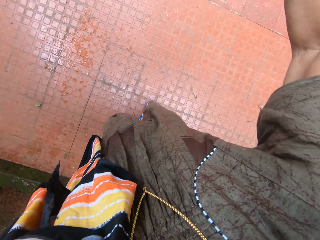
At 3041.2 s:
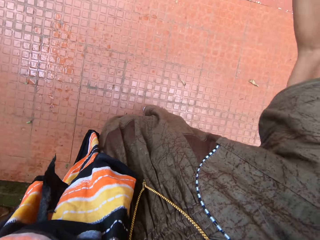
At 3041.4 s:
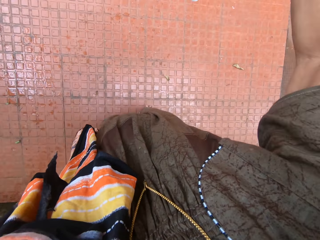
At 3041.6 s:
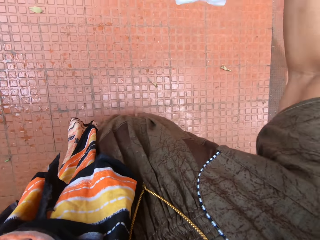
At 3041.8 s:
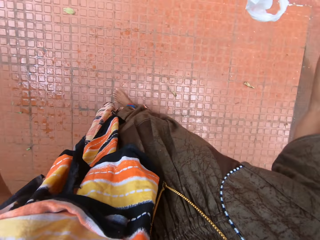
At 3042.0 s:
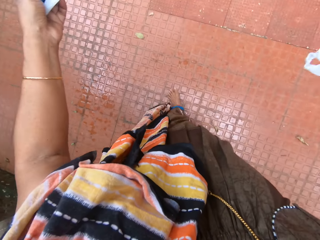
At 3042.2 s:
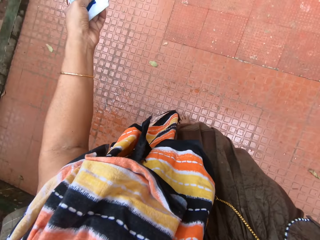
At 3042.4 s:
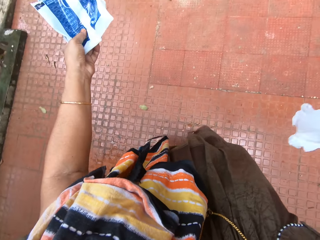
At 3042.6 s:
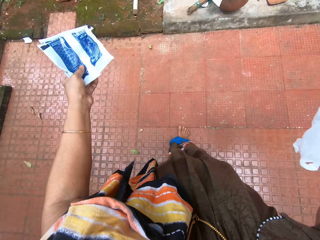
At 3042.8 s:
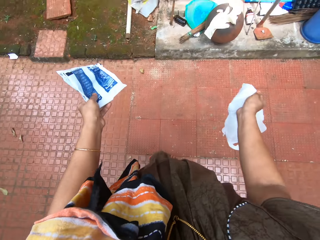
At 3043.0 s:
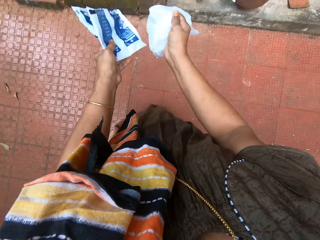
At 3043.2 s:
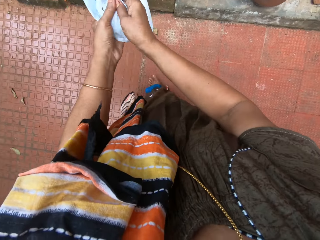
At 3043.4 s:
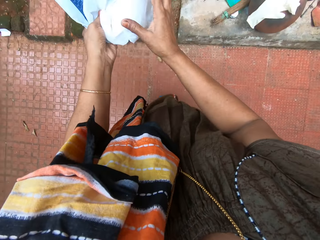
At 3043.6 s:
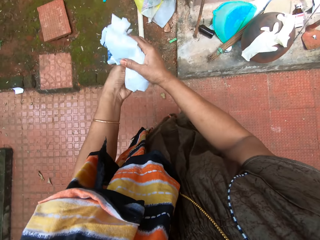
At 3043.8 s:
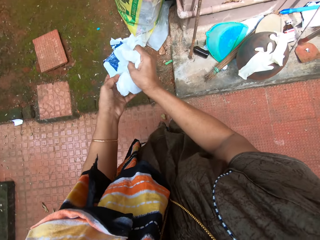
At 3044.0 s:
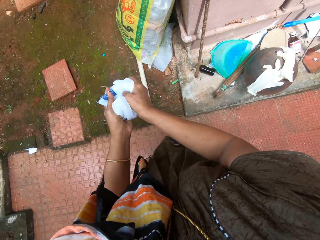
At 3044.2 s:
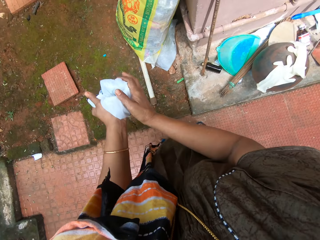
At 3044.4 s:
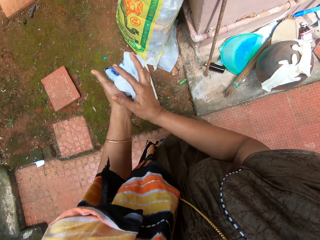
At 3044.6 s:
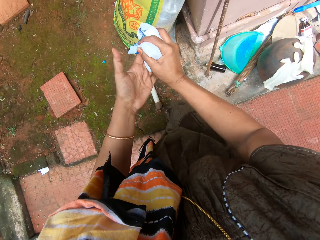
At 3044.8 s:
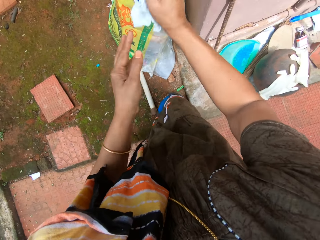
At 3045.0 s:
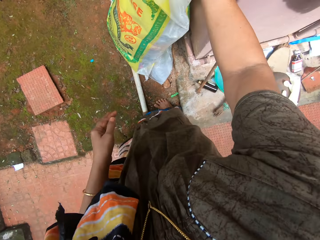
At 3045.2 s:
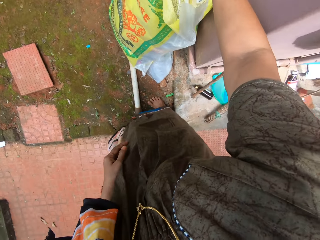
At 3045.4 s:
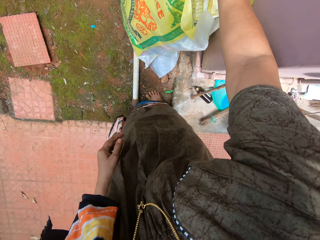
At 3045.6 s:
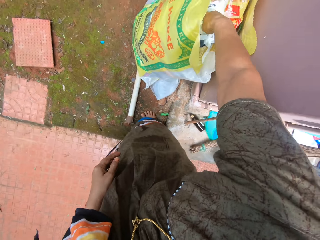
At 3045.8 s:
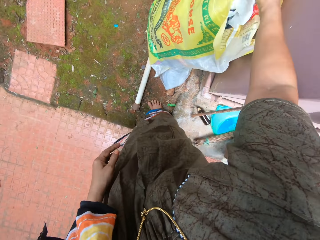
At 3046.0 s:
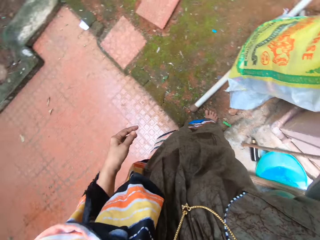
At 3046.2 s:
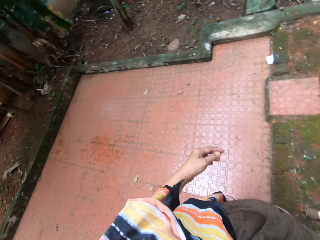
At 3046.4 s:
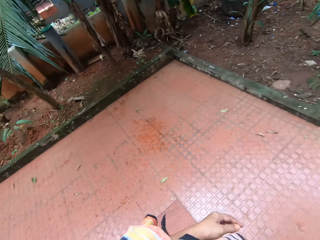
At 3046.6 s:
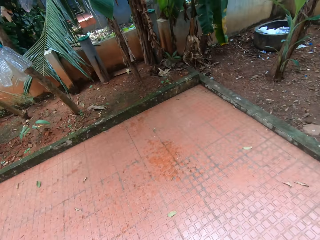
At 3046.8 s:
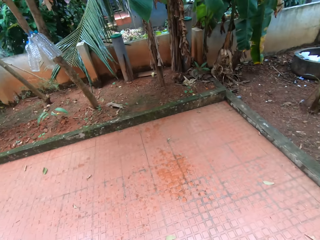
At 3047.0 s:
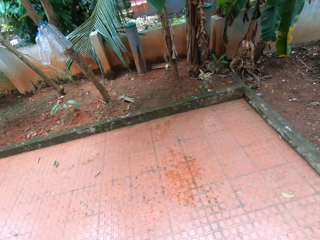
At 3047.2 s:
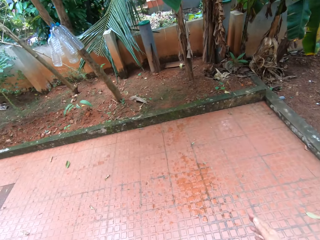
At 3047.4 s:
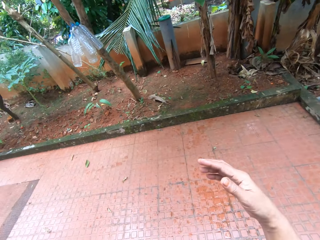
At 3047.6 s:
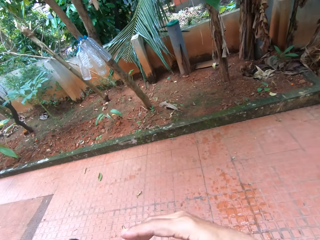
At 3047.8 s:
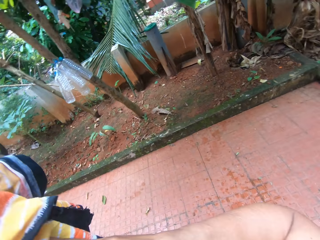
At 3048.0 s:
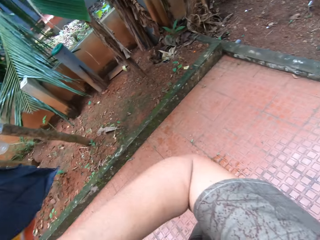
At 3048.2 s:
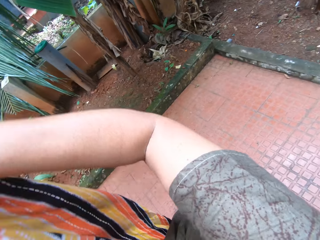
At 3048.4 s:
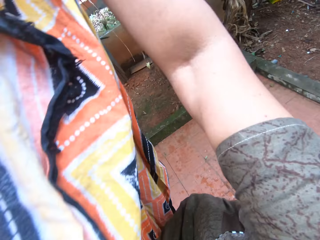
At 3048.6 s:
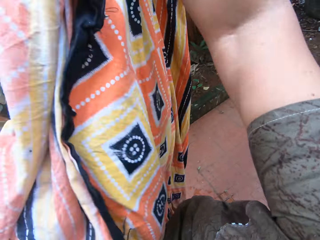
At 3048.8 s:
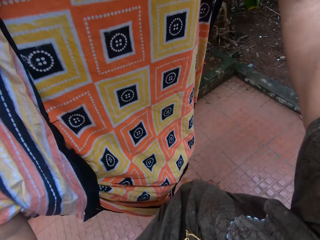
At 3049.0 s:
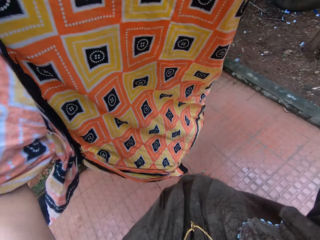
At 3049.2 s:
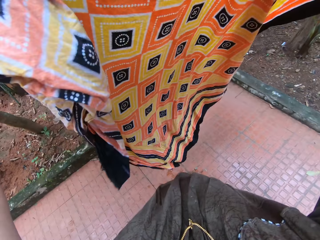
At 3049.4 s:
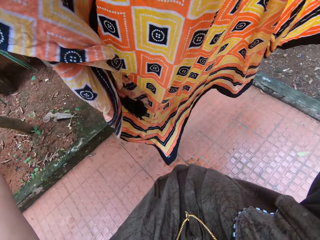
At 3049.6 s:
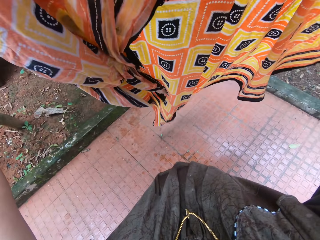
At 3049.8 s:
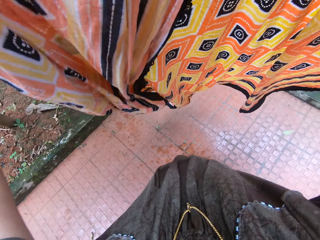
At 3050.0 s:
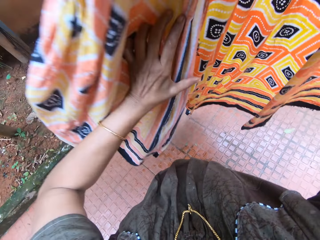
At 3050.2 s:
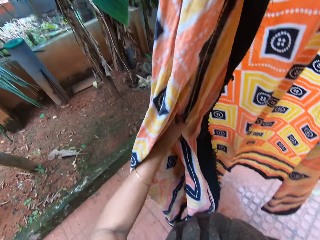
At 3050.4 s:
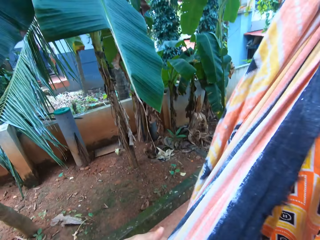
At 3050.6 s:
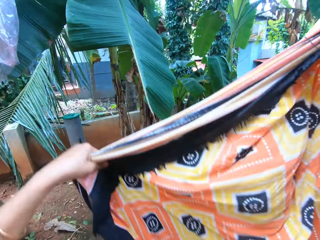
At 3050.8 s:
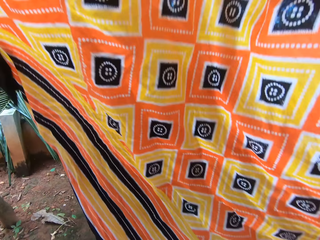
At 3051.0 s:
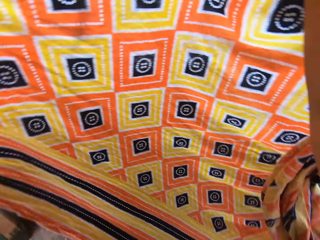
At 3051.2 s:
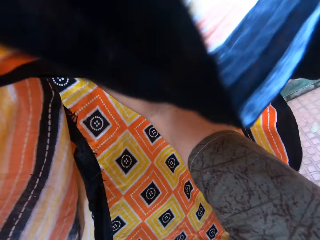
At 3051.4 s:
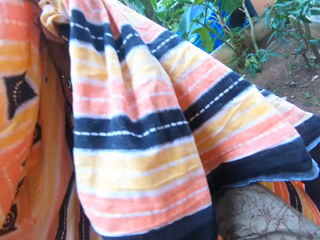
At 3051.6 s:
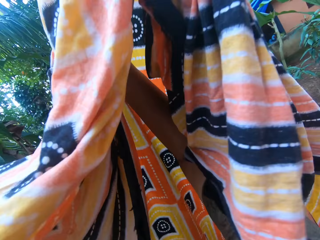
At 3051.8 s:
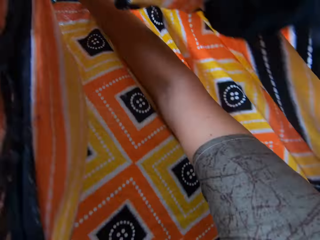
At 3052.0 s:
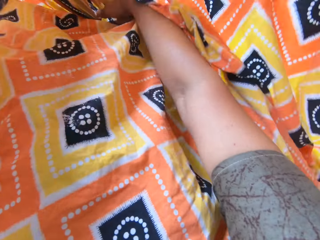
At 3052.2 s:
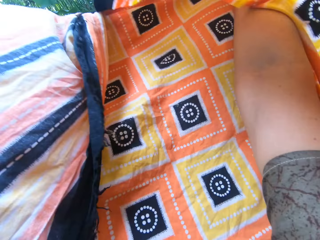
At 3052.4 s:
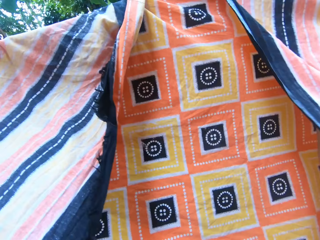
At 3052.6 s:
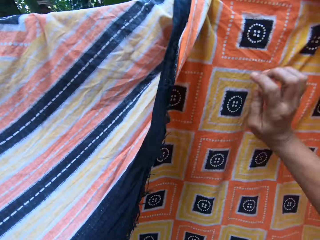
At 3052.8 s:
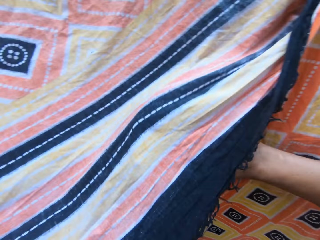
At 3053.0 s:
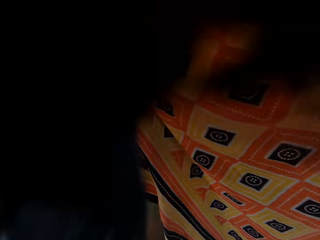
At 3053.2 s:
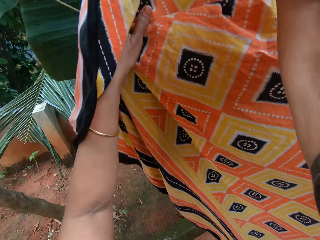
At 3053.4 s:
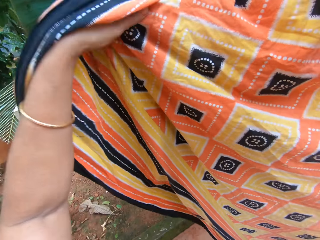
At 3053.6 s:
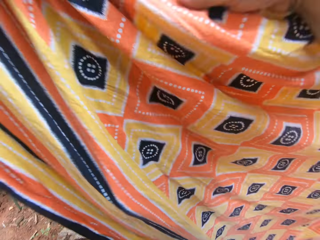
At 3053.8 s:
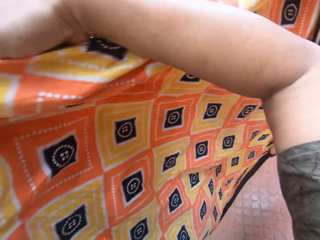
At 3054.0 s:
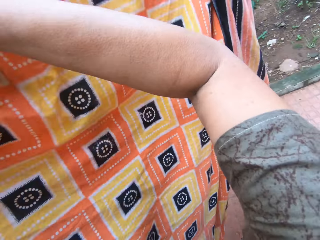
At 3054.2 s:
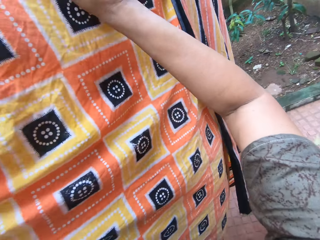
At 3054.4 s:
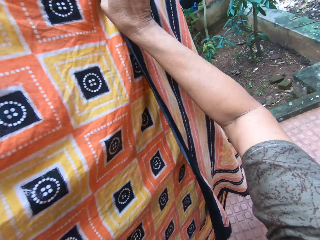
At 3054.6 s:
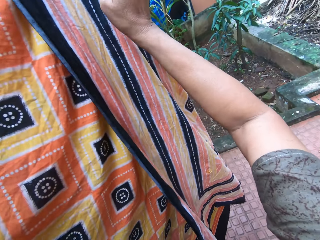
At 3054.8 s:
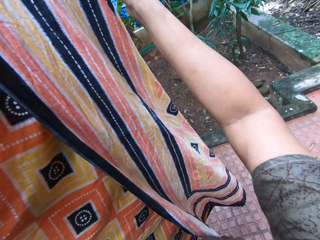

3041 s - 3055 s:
The camera wearer shakes the second nylon. She transfers the second nylon to her left hand. She holds the polythene bags. She folds the polythene bags. She squeezes both nylons with both hands. She disposes the nylons into a trash bag. She walks around the compound. She spreads the kanga. She walks towards the washing line. She places the kanga on the clothesline. She spreads the wrapper on the washing line with both hands.

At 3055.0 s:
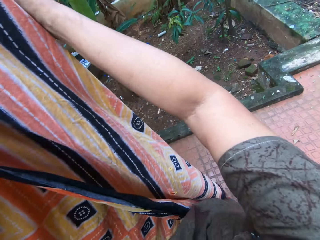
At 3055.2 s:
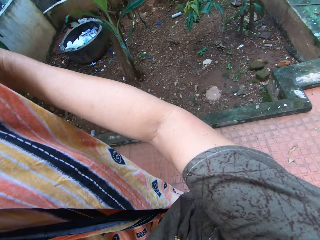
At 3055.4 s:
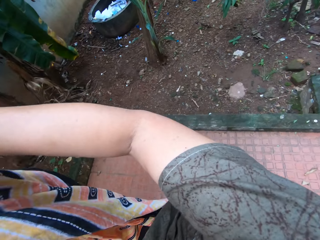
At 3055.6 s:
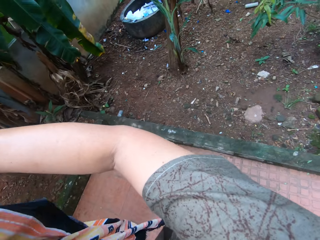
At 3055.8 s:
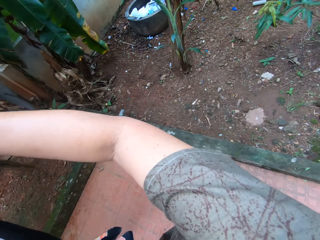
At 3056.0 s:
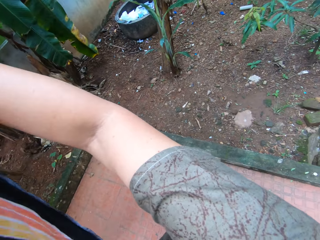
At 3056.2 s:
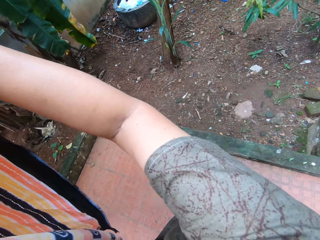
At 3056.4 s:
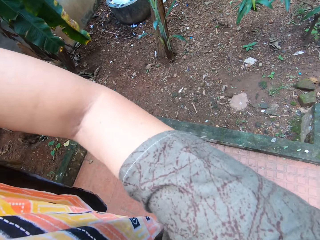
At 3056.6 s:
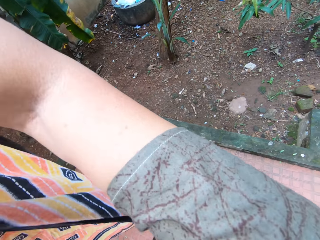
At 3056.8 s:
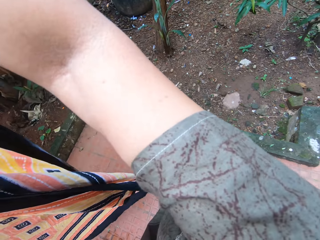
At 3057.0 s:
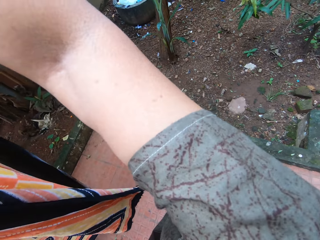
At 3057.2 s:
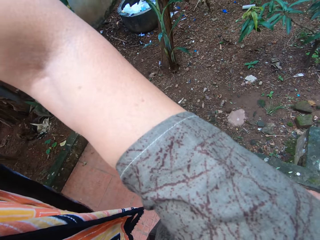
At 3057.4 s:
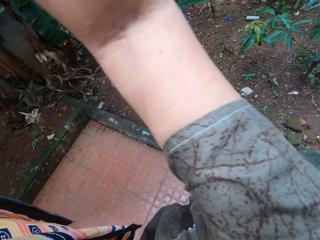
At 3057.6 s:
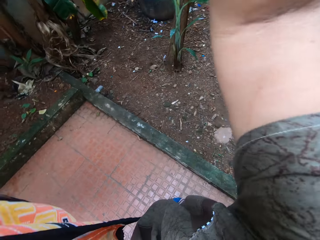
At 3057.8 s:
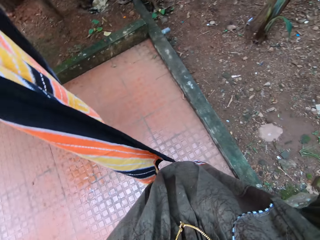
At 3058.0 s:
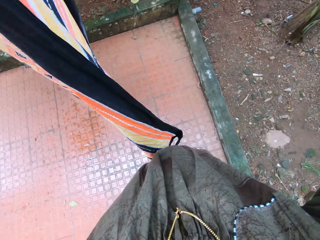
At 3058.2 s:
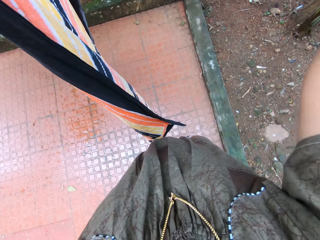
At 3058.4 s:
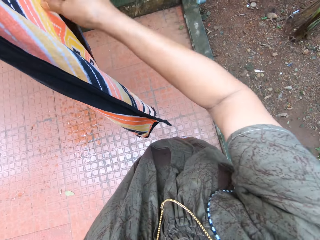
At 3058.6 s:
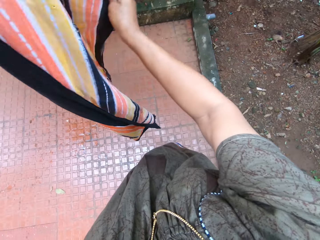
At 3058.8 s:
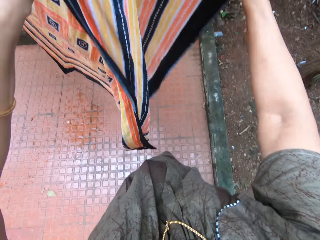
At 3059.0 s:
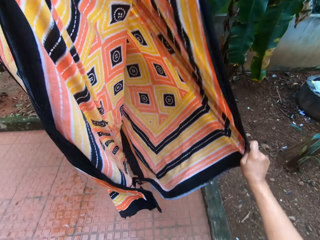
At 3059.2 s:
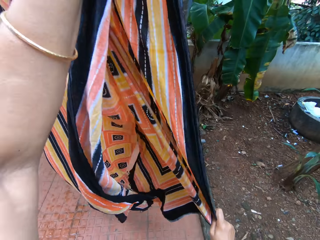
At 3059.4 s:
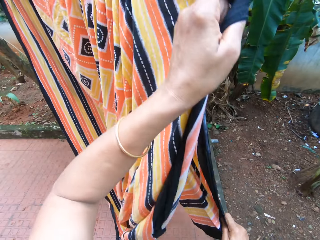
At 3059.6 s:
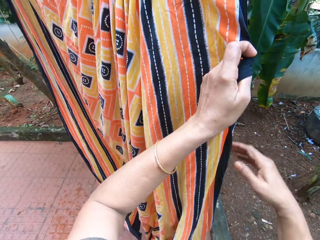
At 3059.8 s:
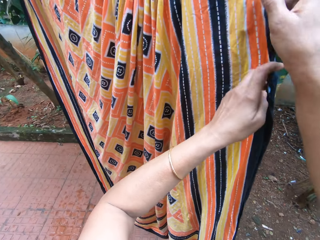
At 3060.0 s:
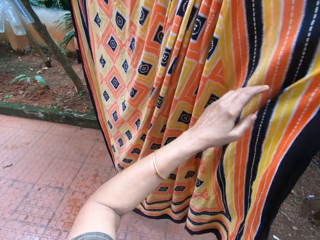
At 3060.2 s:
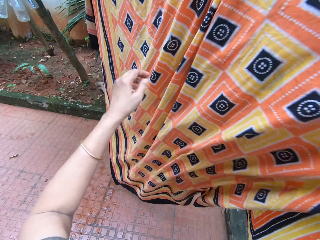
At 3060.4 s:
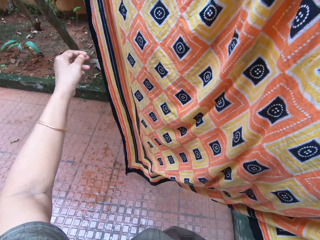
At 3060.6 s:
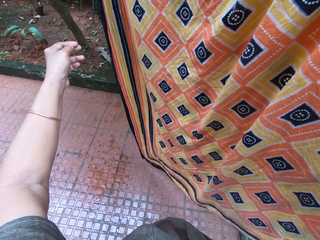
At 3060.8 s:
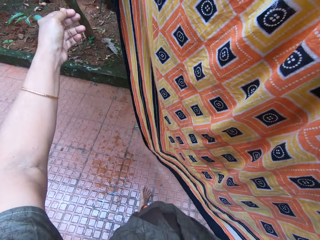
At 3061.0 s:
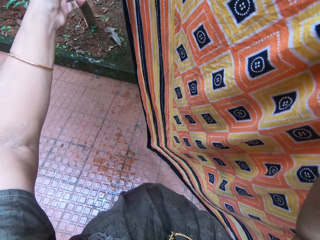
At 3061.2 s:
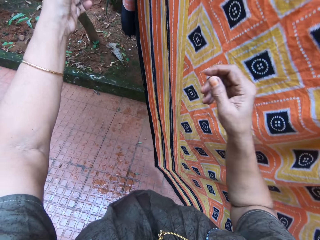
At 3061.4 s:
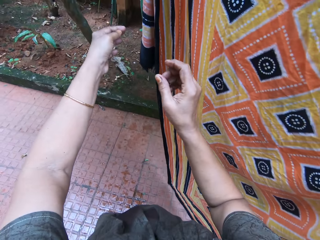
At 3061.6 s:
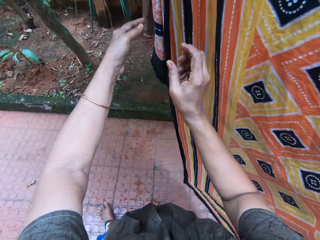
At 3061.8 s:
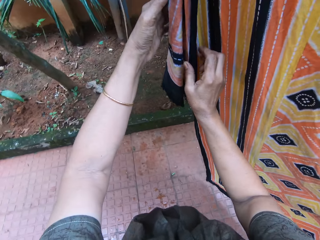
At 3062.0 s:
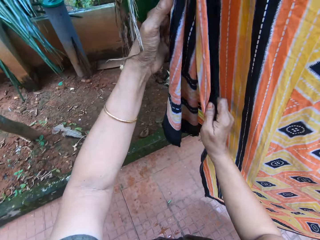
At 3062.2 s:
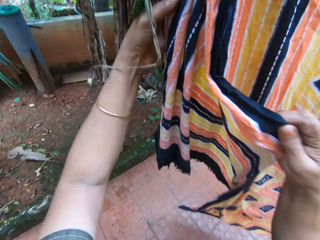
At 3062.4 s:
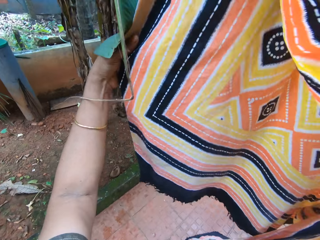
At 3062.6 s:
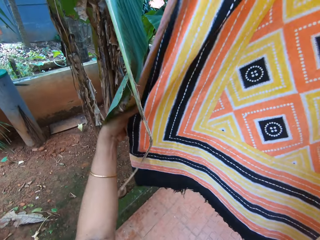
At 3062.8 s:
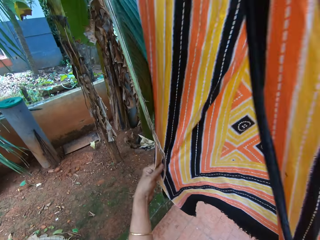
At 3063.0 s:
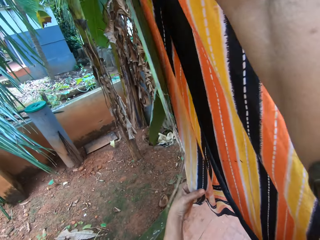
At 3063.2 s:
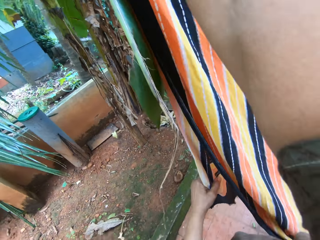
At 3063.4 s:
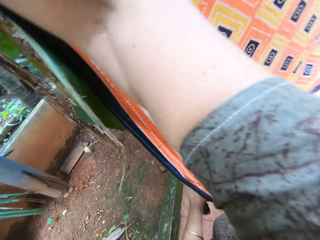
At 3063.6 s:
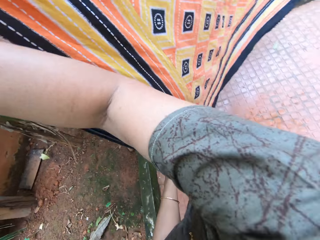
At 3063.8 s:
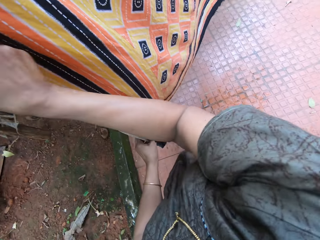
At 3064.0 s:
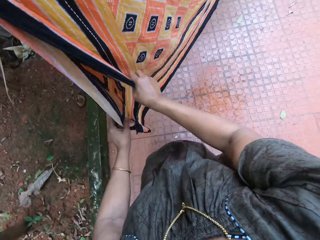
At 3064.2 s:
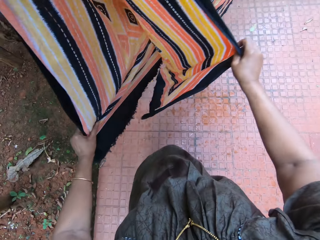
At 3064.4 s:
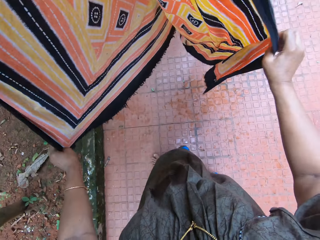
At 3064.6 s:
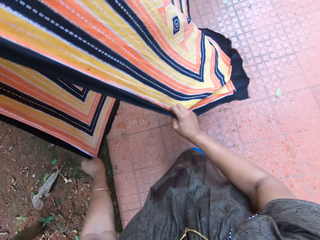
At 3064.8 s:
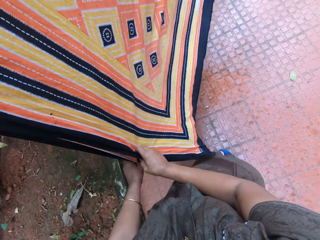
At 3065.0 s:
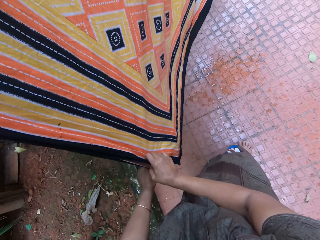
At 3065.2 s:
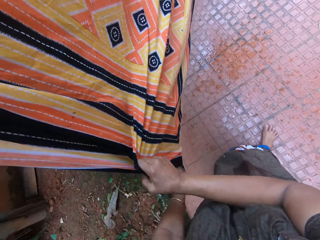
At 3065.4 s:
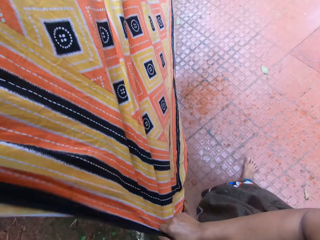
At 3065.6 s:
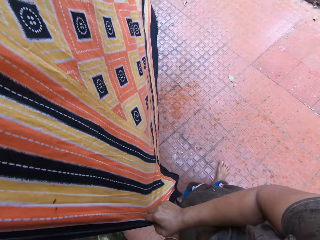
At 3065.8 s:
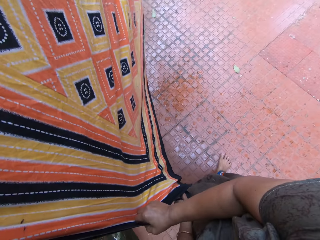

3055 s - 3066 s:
The camera wearer spreads the kanga on the clothesline.
